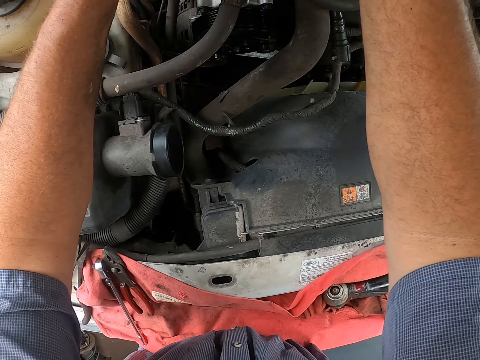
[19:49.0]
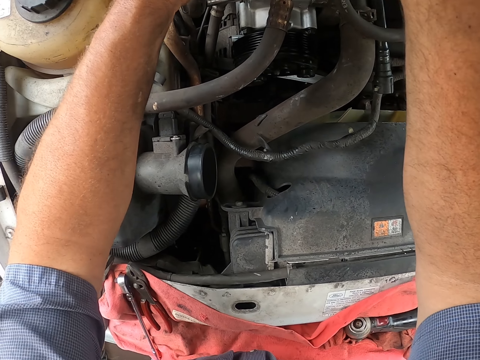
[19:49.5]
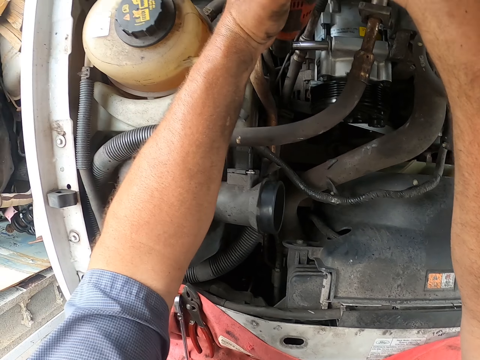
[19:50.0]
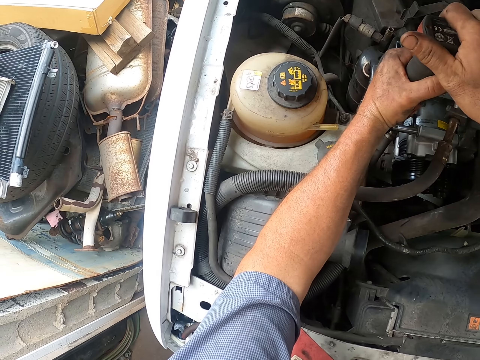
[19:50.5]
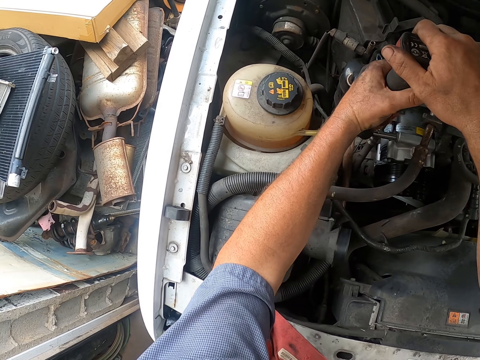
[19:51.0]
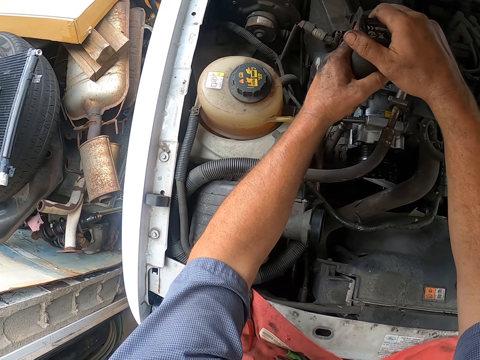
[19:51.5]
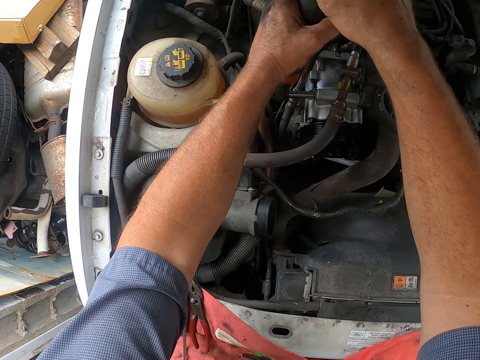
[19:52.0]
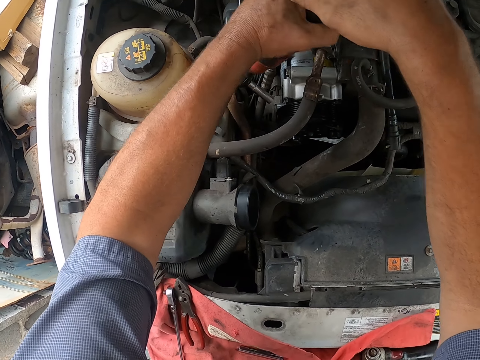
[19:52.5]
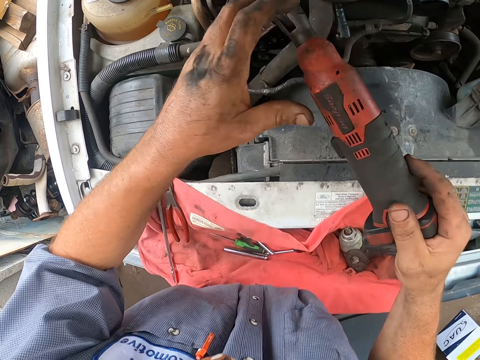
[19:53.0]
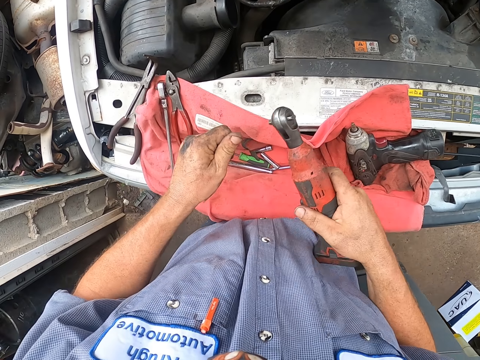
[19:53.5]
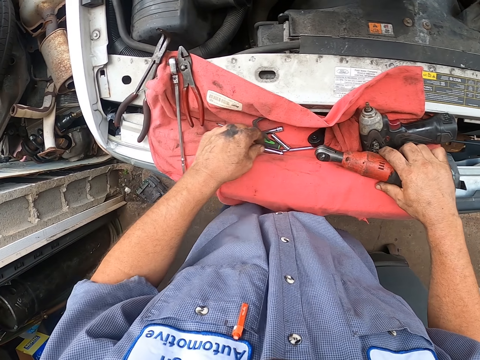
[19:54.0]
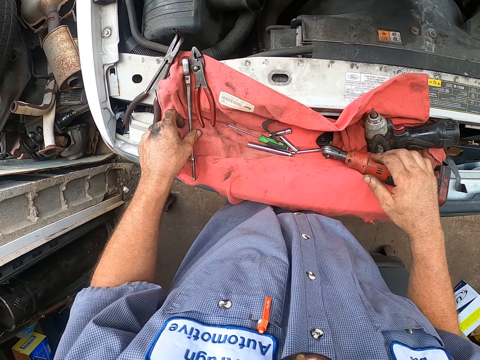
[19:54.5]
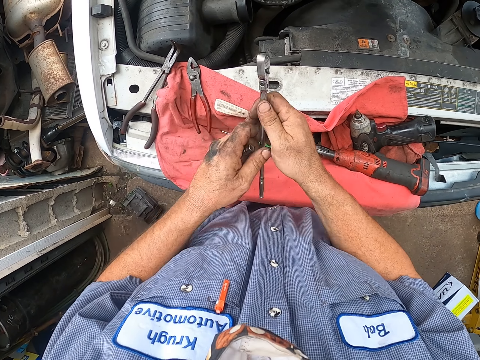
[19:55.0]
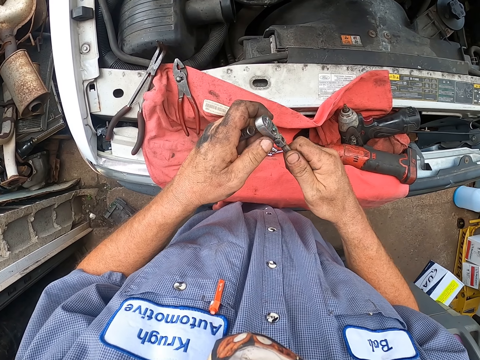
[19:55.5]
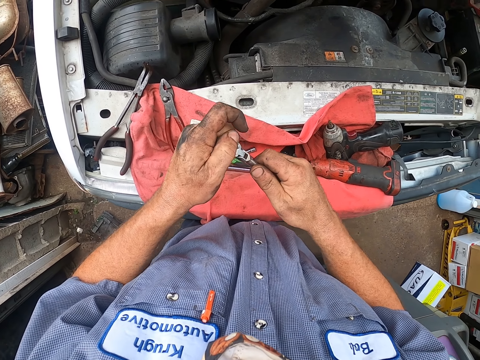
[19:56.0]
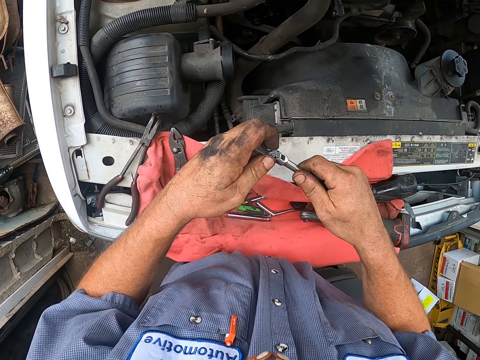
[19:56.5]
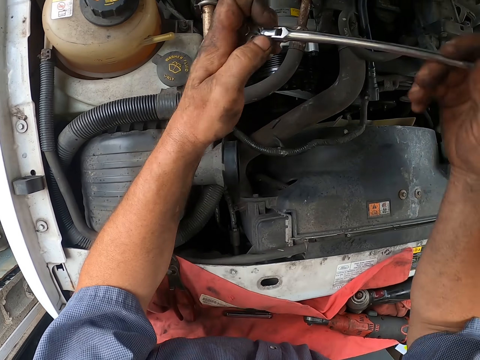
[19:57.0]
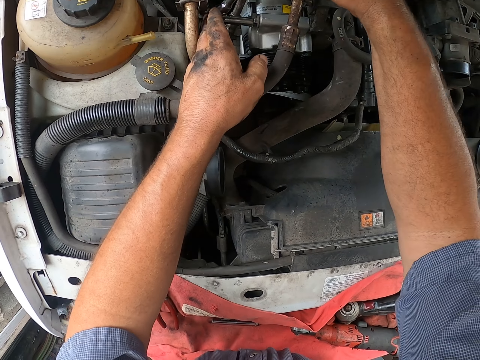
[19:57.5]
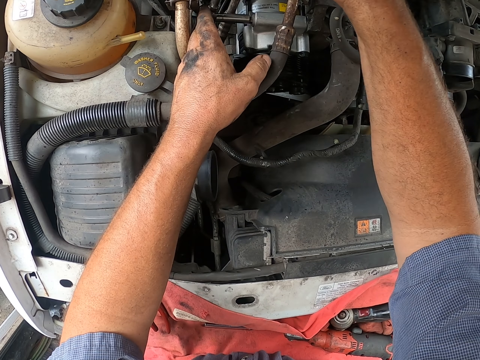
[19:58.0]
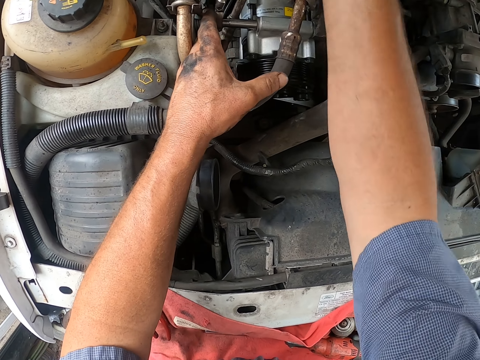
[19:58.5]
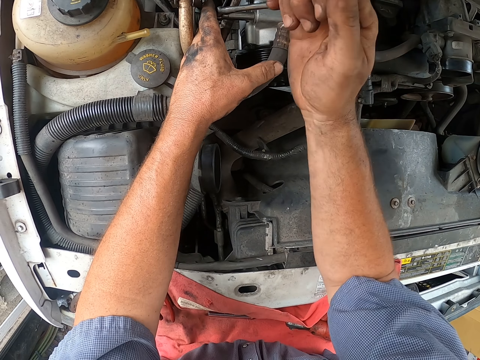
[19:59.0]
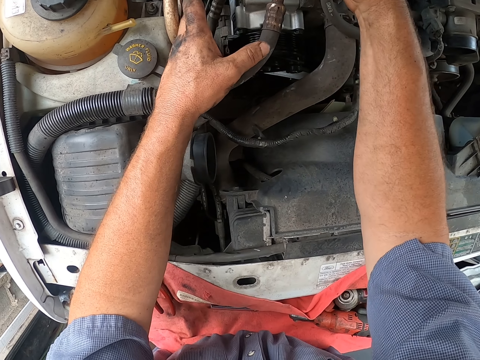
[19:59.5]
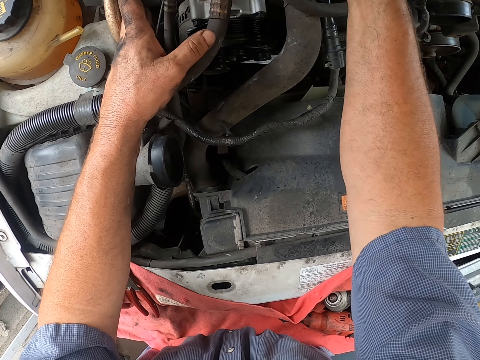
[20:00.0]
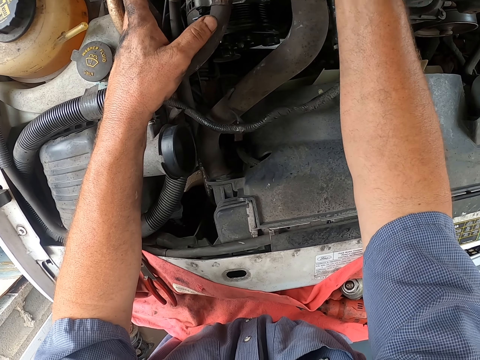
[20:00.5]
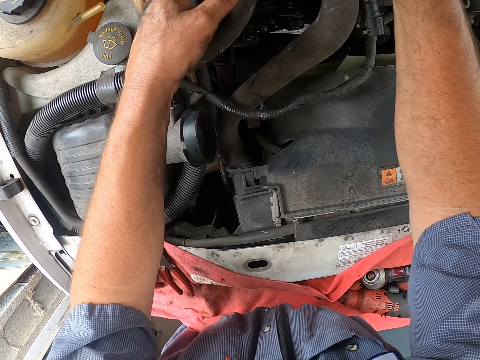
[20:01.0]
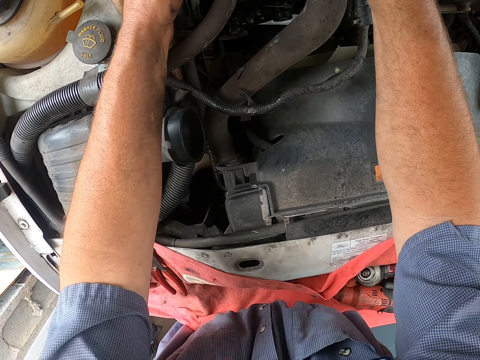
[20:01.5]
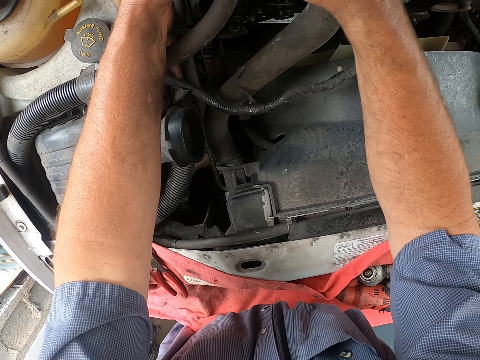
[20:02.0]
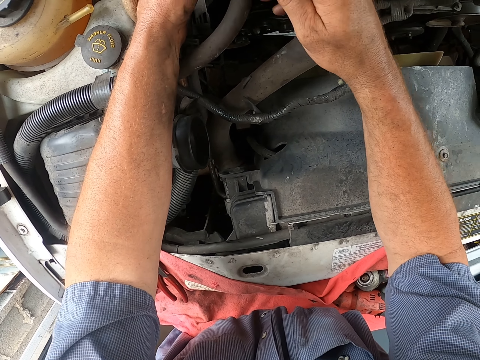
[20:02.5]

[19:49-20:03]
The camera wearer pulls back the bolt. They remove the bolt from the wrench. They place a tool on the cloth. They place the wrench on top of the car. They pick up a socket wrench from the cloth. They insert the bolt on the socket wrench. They move the socket wrench. They tighten the bolt with the socket wrench.

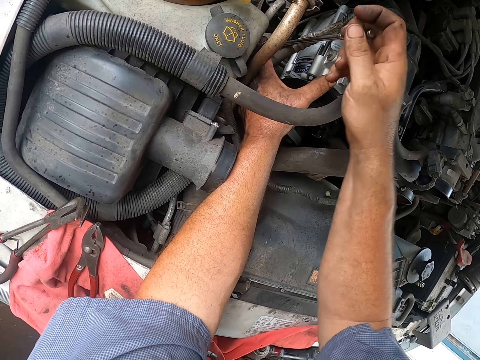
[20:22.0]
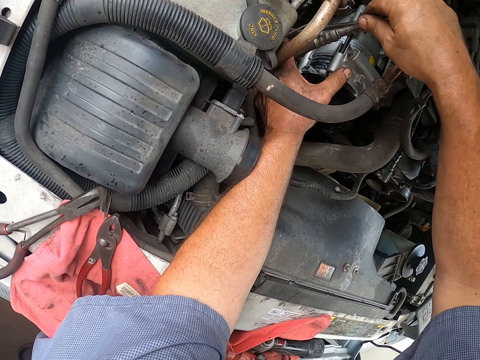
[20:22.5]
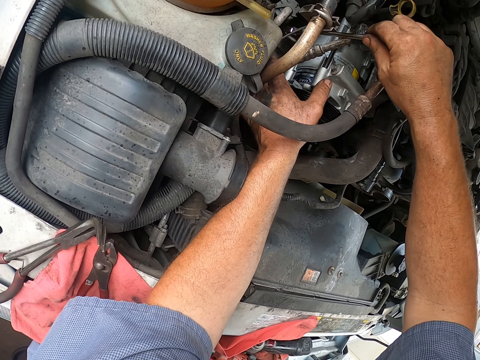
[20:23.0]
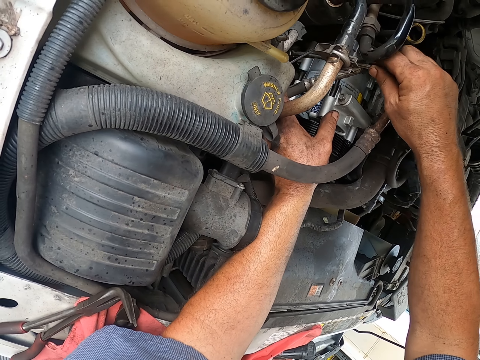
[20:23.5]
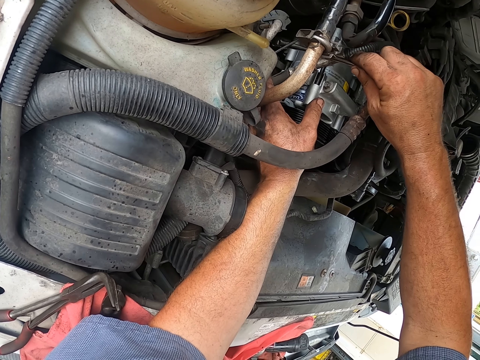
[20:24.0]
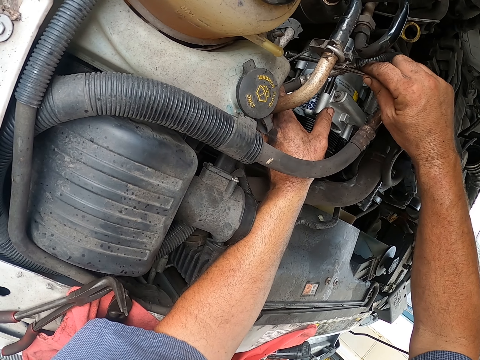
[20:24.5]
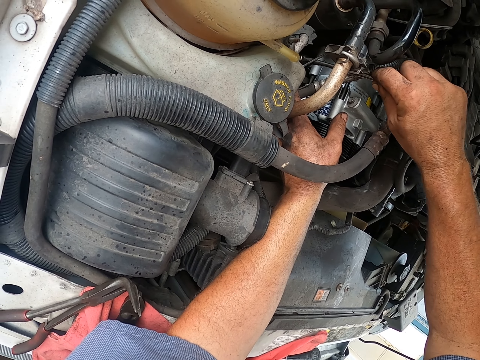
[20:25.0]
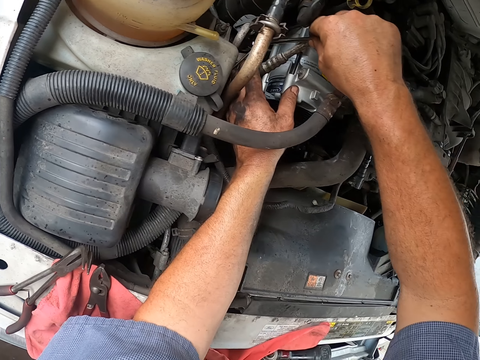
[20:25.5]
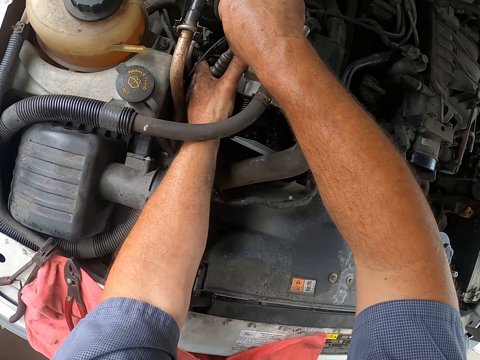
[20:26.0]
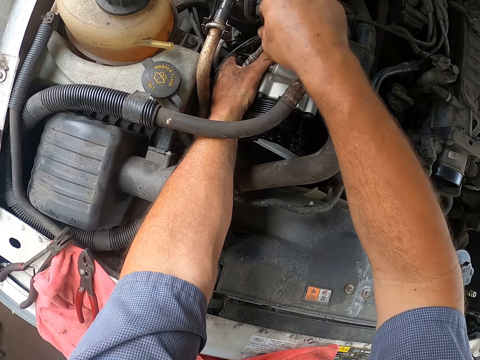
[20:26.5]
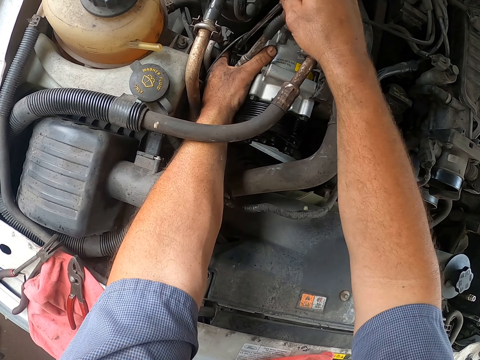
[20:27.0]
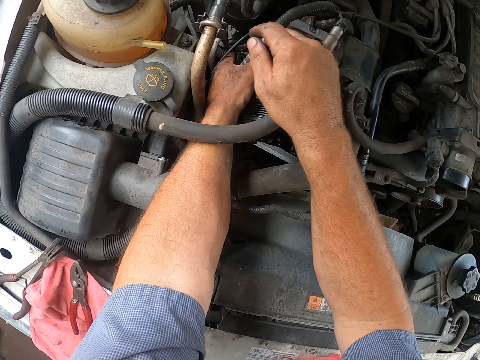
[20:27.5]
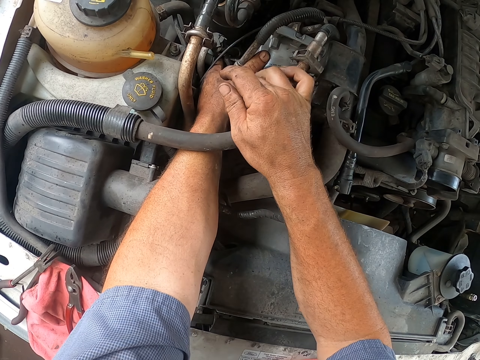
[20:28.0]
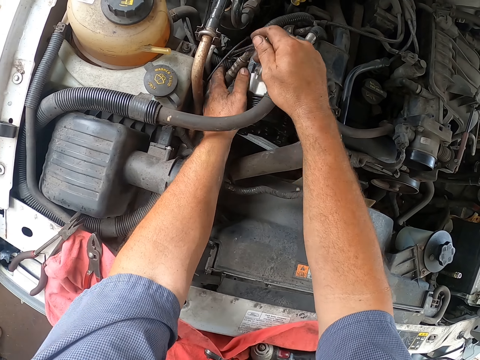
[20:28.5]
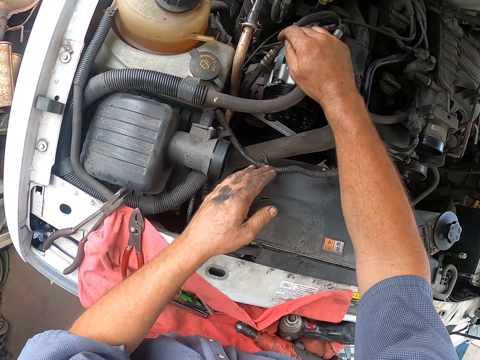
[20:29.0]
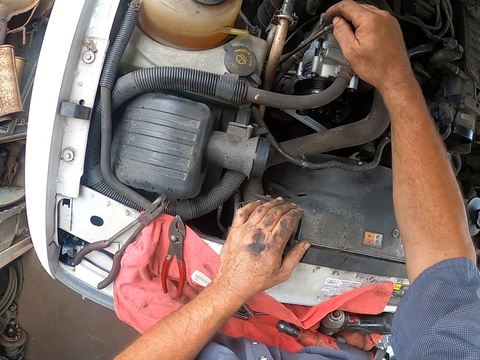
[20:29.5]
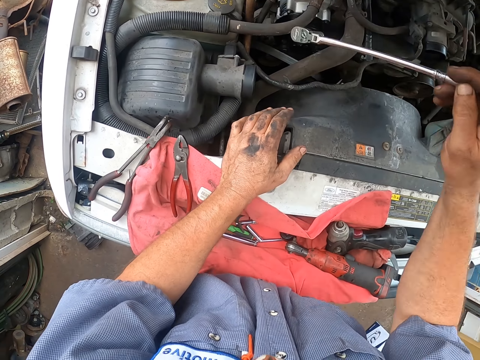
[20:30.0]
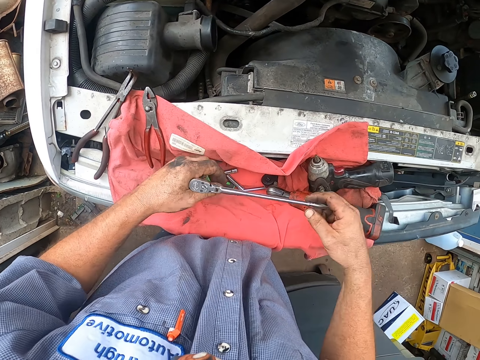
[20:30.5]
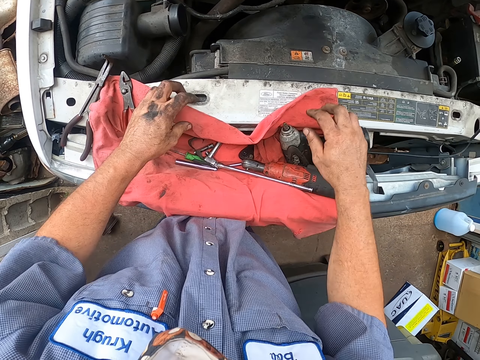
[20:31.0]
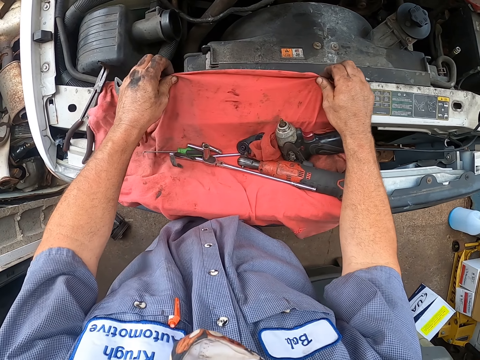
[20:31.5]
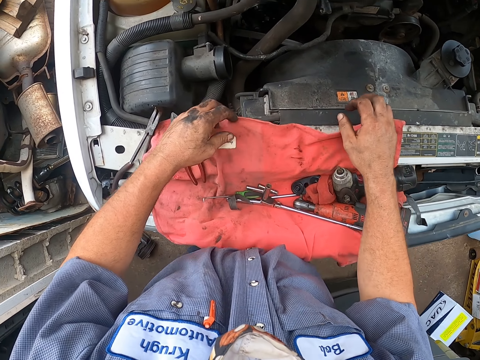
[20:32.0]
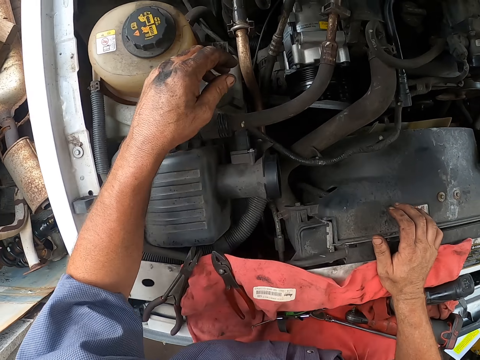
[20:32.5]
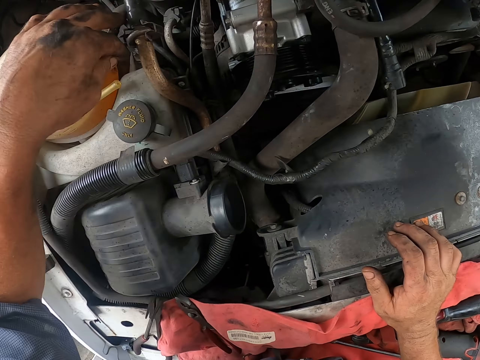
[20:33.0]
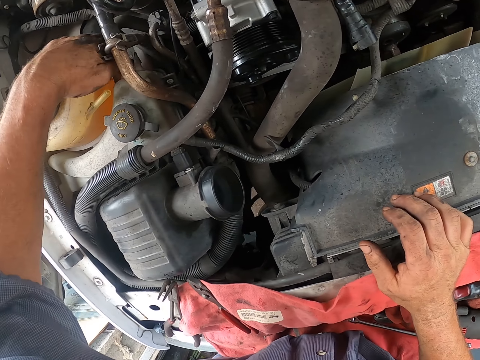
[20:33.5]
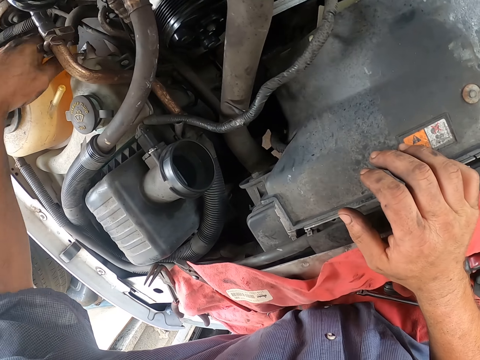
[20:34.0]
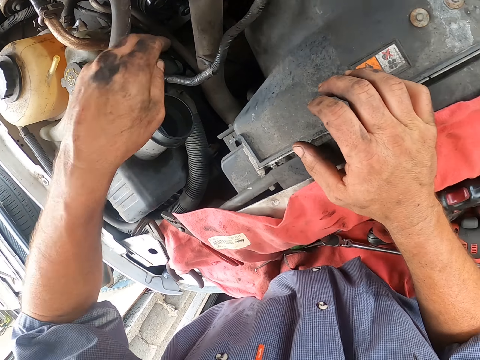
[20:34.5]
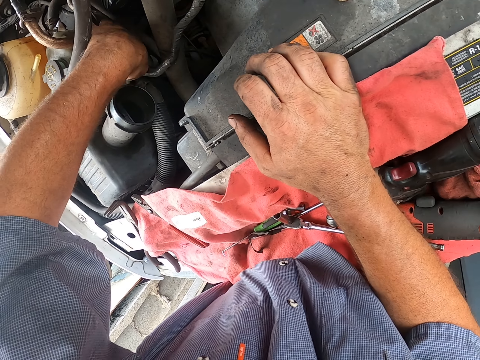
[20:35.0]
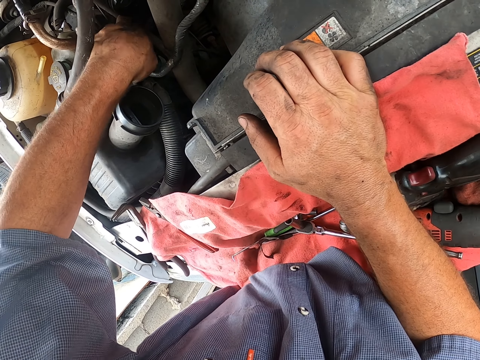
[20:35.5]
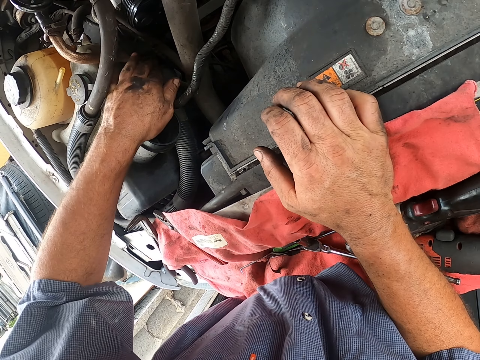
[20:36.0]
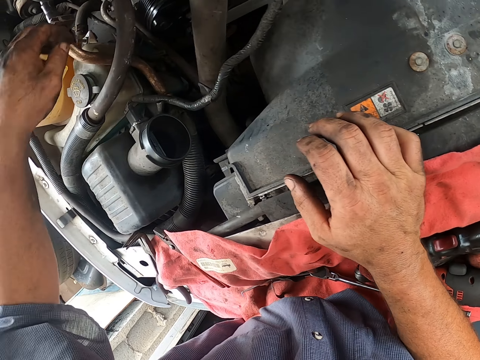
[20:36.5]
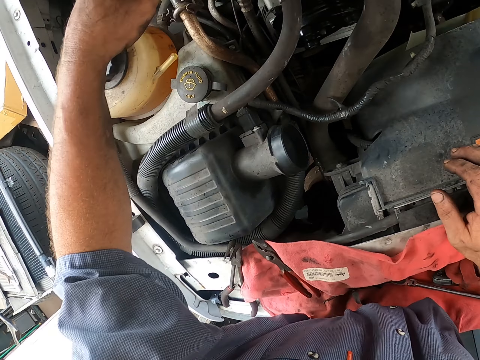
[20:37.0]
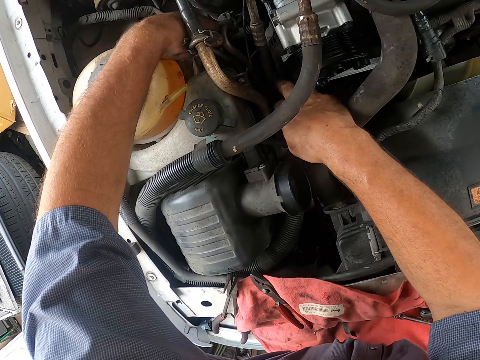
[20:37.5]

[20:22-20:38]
The camera wearer moves the socket wrench. They tighten the bolt with the socket wrench. They move the left hand. They move the socket wrench. They lift the socket wrench from the car. They drop the socket wrench on the car. They stretch the cloth on the car. They move the left hand. They examine the car engine. They do something on the car with both hands.
